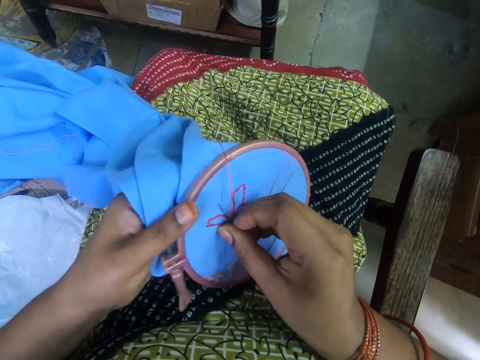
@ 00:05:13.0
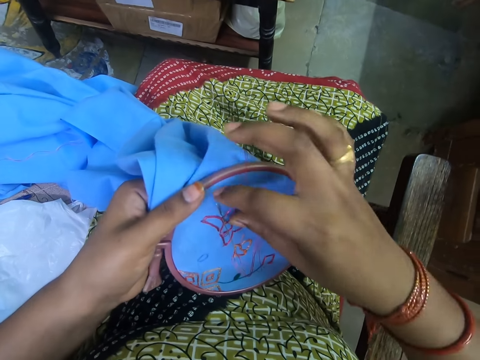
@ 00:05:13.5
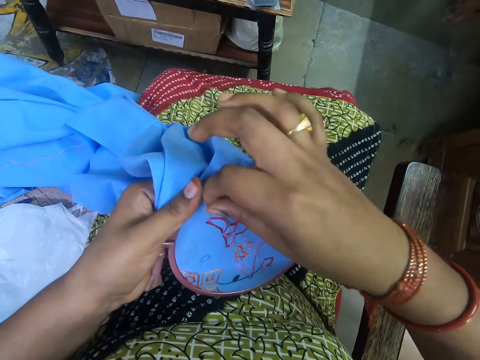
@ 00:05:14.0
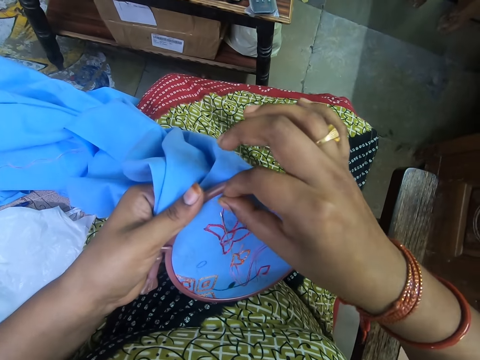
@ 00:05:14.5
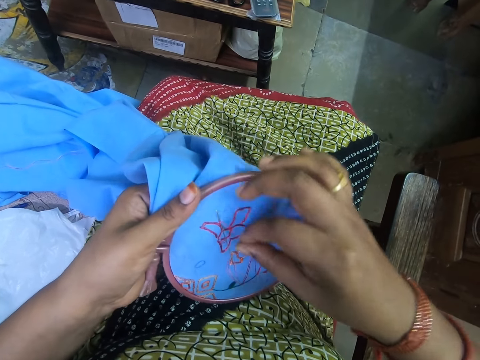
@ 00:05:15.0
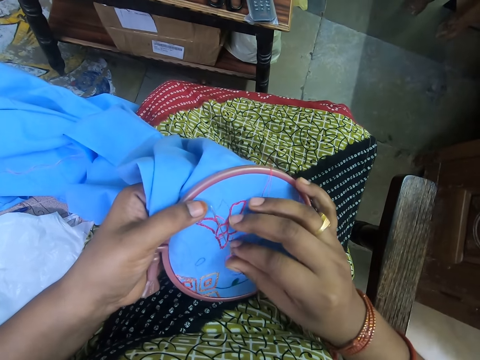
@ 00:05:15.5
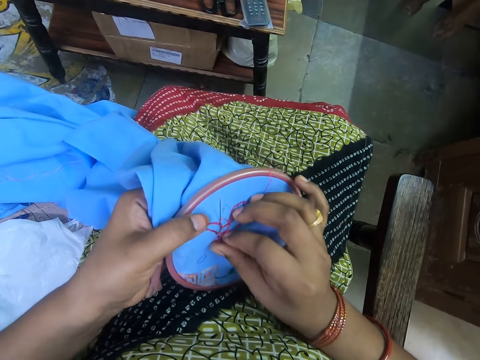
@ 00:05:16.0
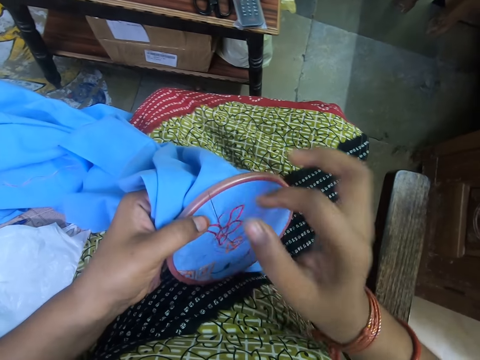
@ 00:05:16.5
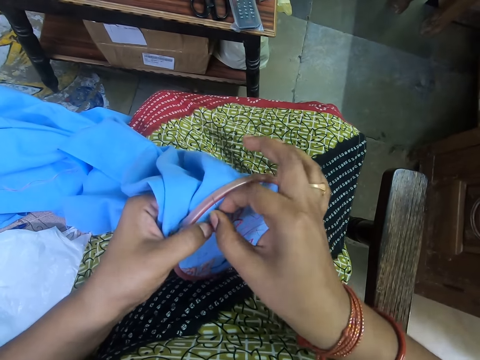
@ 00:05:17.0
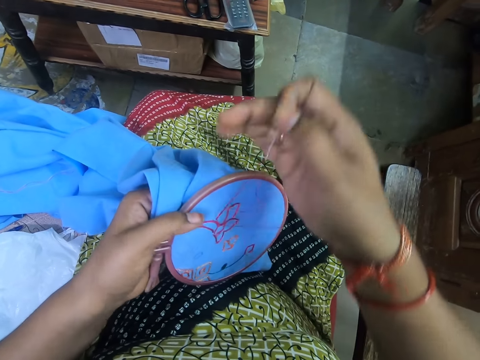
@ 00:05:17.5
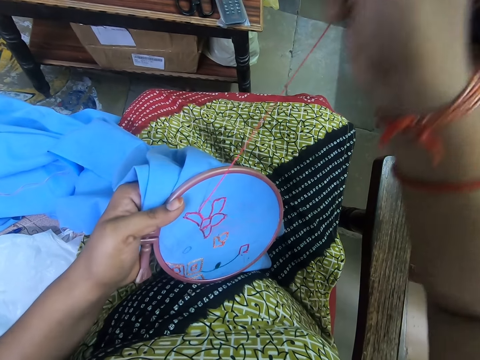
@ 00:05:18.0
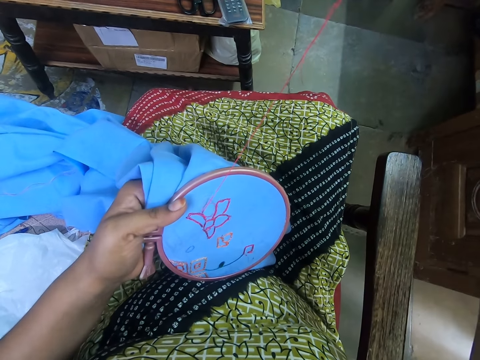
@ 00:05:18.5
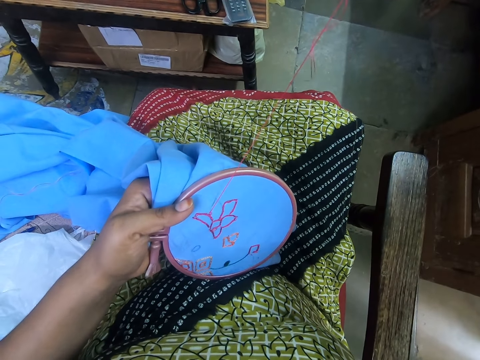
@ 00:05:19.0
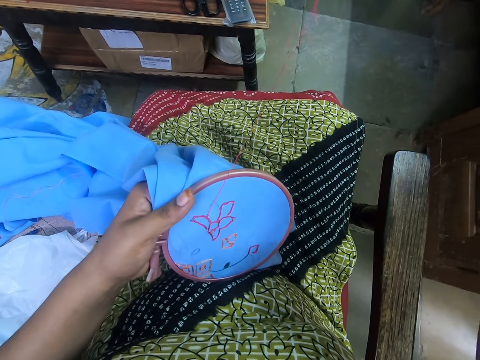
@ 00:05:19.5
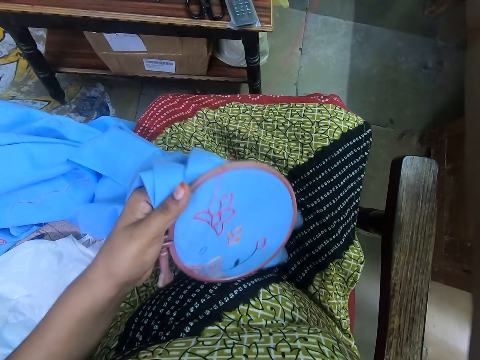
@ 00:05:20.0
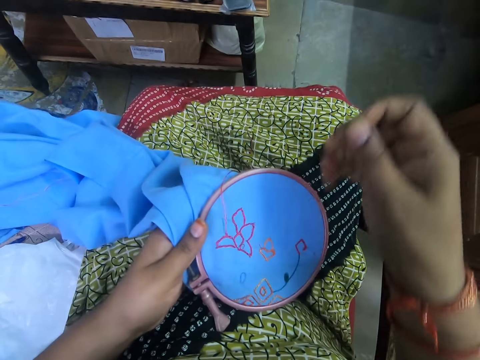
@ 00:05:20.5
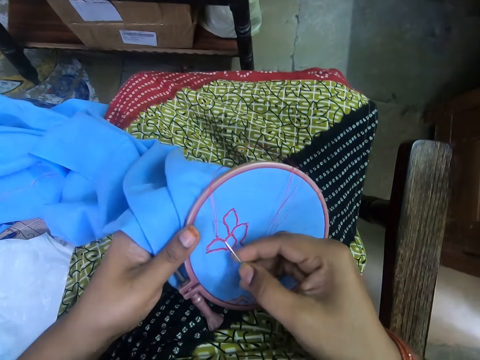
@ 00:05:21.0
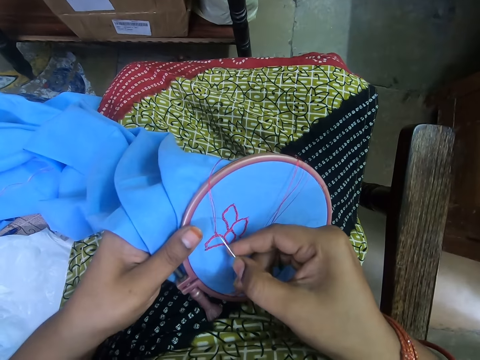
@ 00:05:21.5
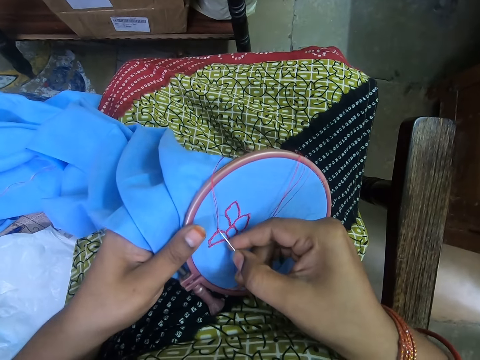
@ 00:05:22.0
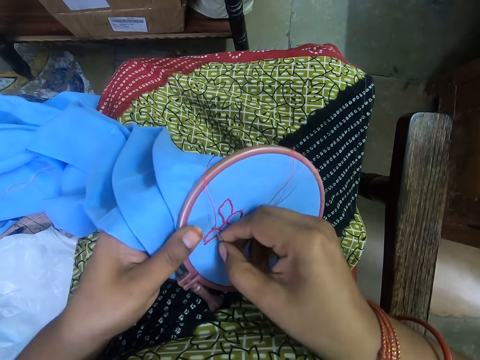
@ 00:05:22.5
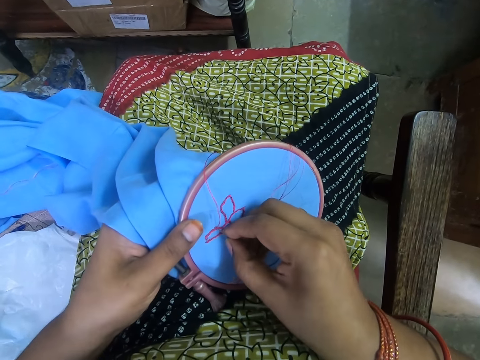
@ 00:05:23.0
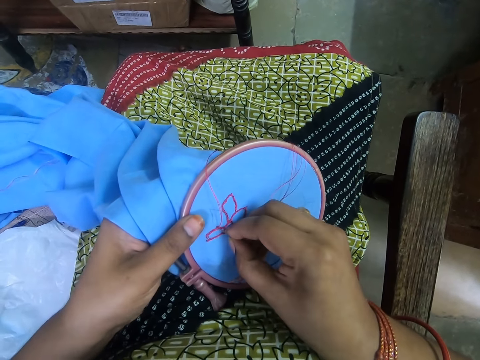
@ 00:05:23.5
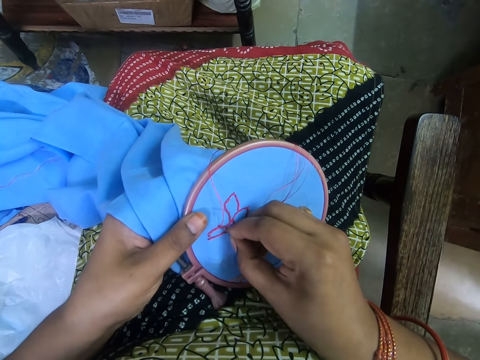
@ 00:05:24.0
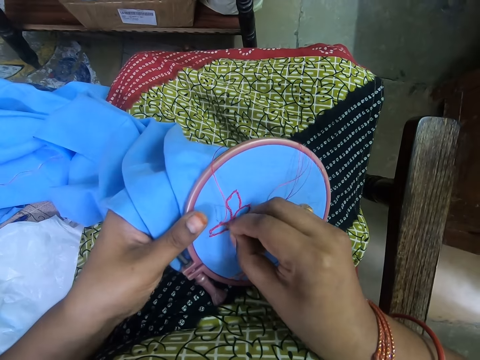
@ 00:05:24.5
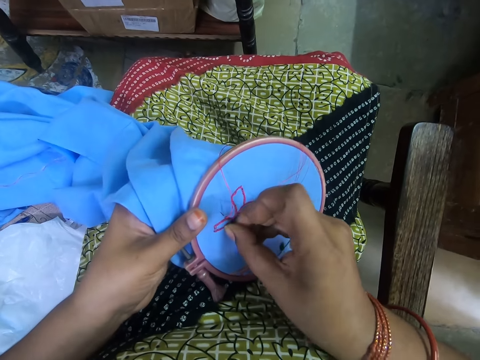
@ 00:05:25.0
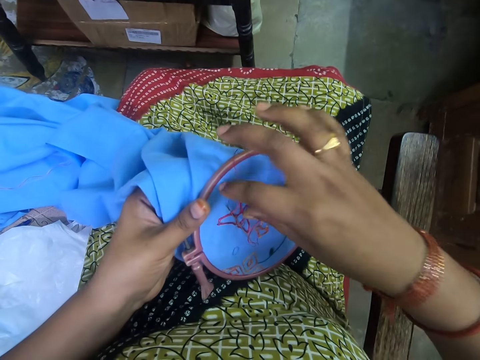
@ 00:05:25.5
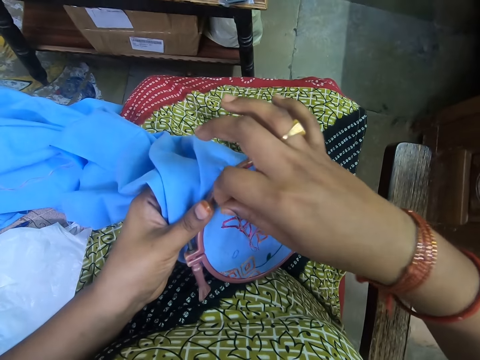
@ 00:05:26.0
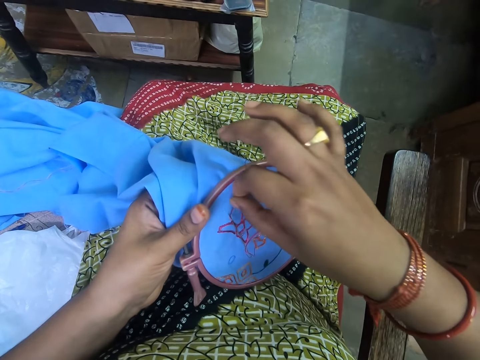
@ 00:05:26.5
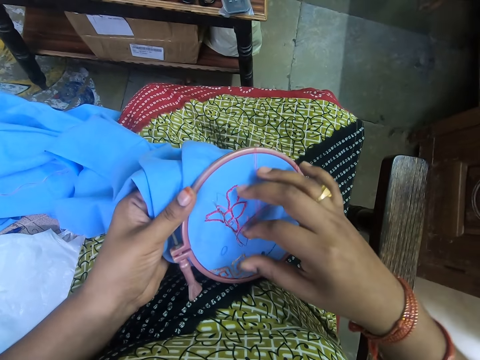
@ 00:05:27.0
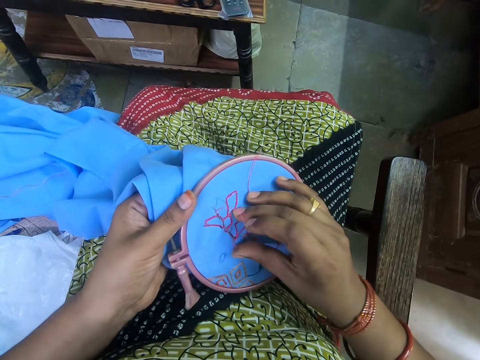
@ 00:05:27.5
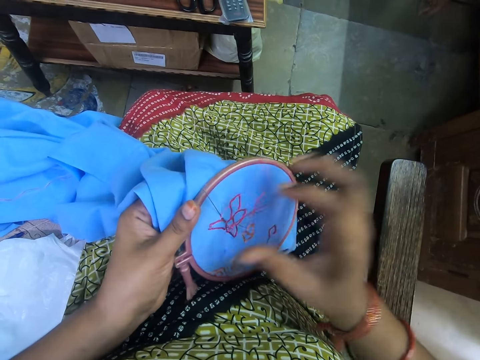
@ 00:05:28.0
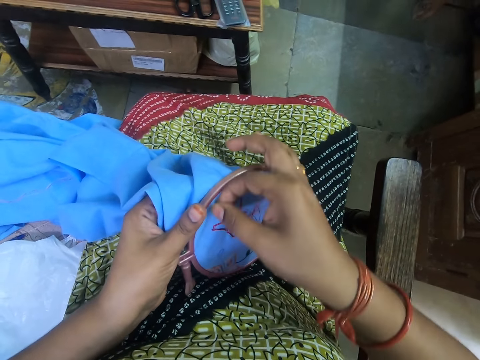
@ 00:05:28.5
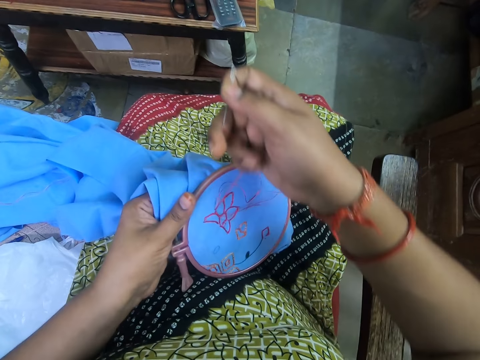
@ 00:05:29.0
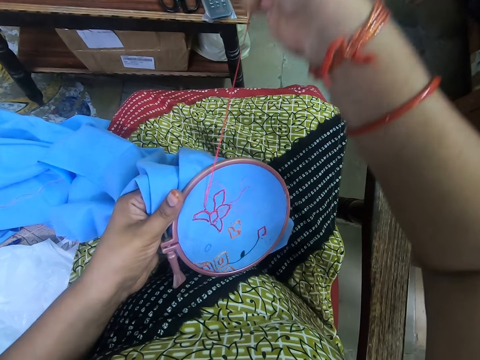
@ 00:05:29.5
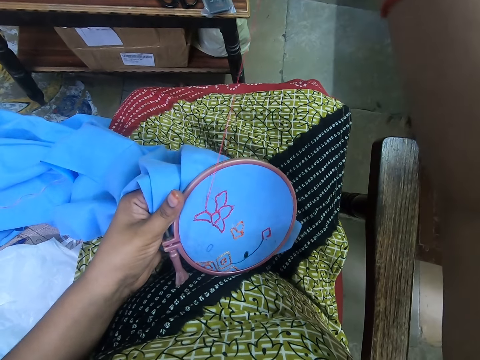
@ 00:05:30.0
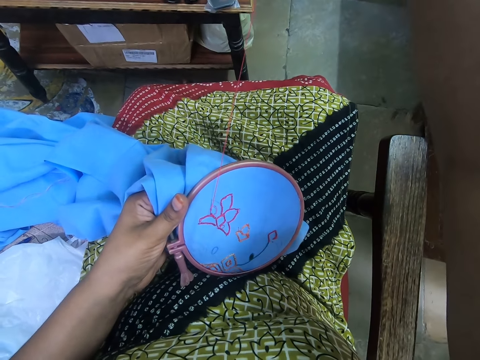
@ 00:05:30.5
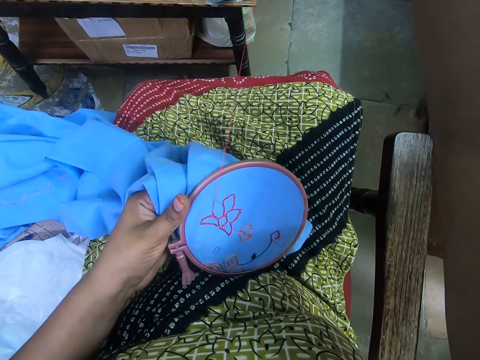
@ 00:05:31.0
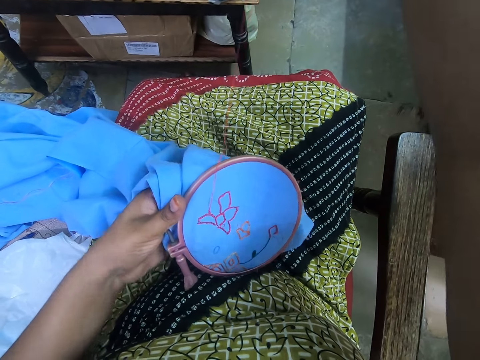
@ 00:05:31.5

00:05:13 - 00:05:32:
The camera wearer holds a yarn. They move the yarn over a needle. They push the needle. They hold the needle. They pull the needle. They put the needle in a cloth. They hold the yarn. They move the yarn over the needle. They push the needle. They hold the needle. They pull the needle.

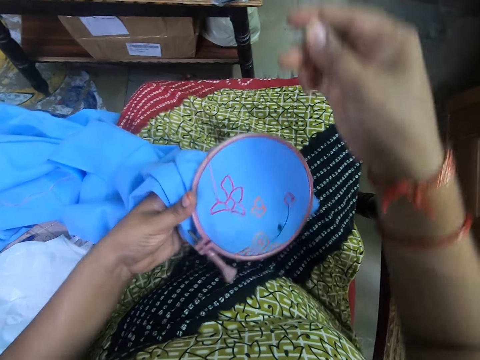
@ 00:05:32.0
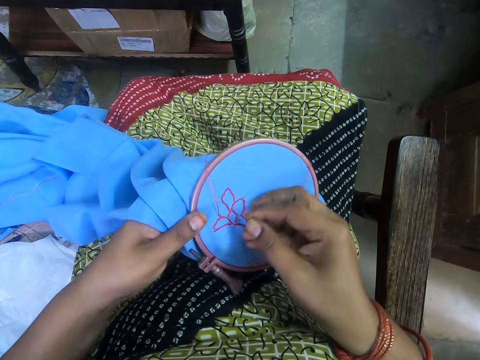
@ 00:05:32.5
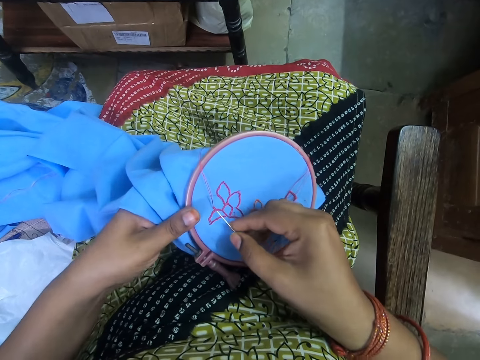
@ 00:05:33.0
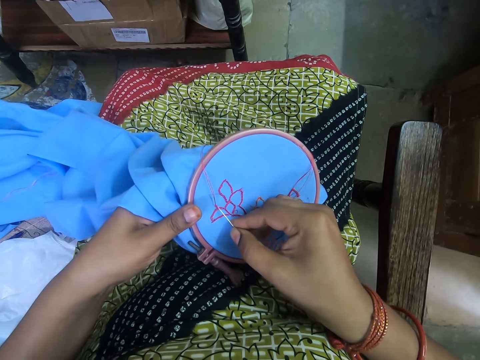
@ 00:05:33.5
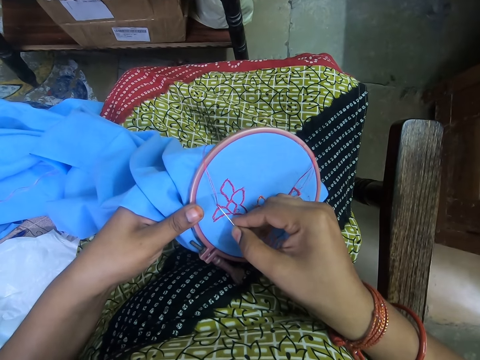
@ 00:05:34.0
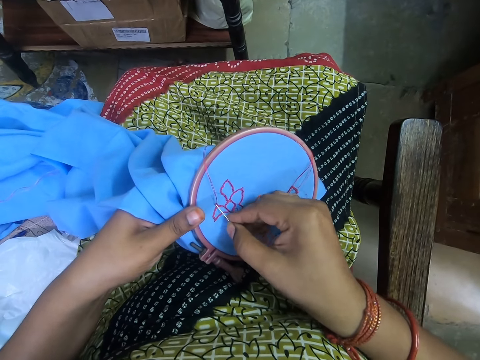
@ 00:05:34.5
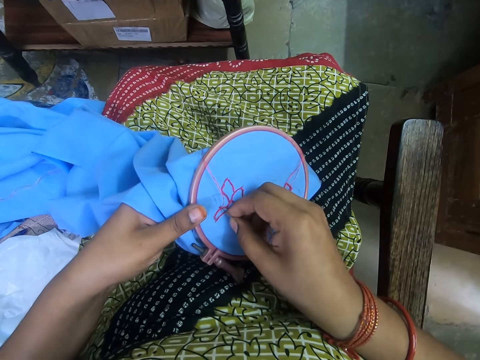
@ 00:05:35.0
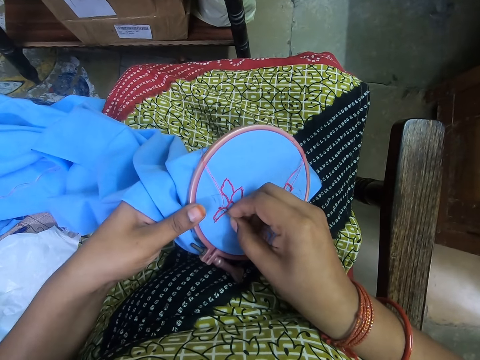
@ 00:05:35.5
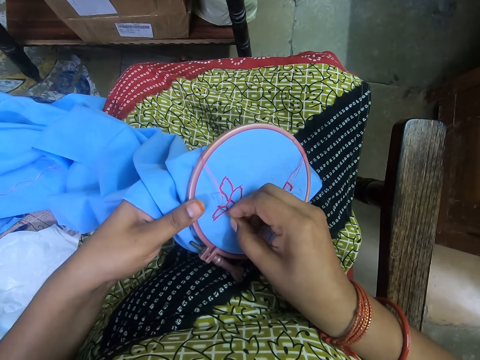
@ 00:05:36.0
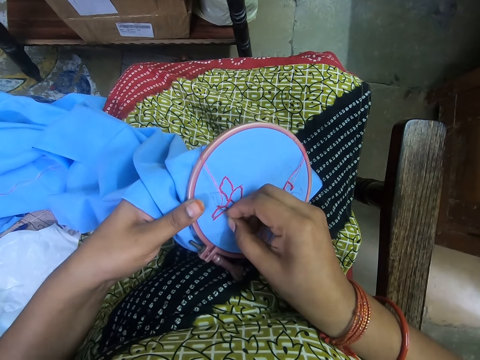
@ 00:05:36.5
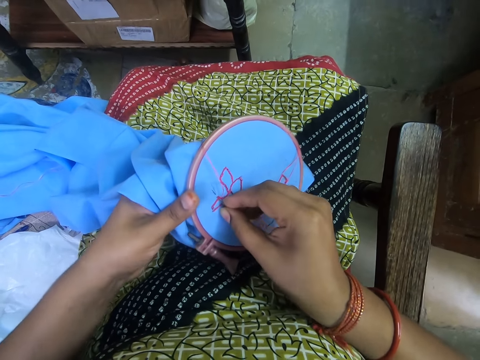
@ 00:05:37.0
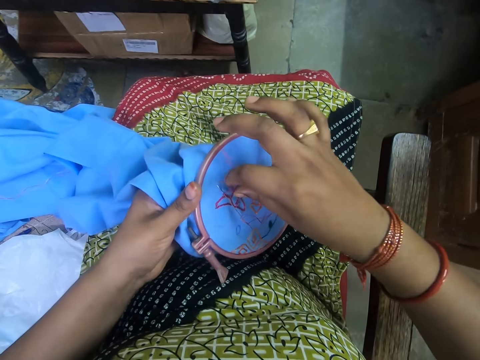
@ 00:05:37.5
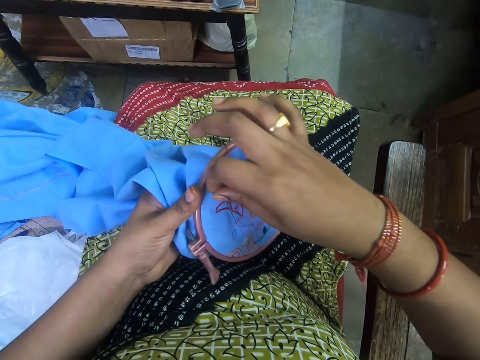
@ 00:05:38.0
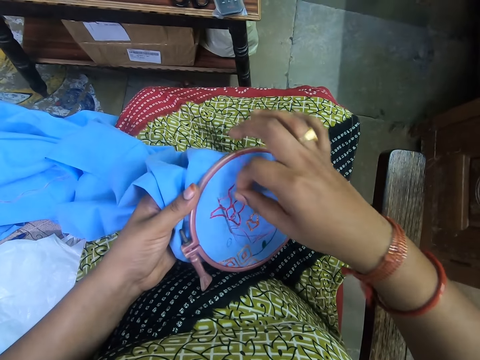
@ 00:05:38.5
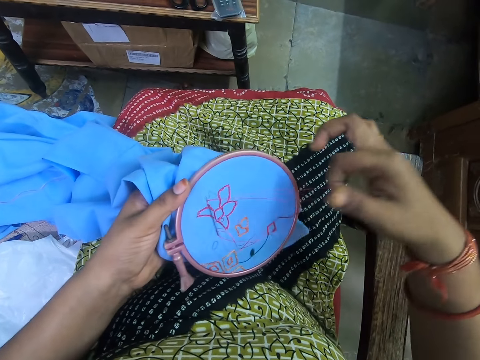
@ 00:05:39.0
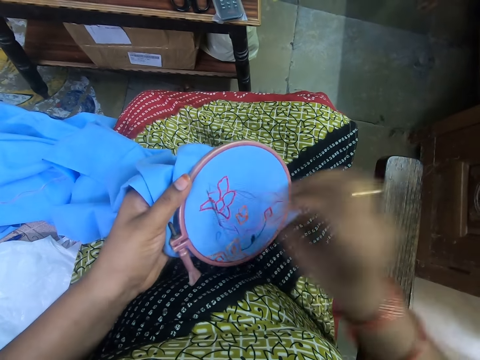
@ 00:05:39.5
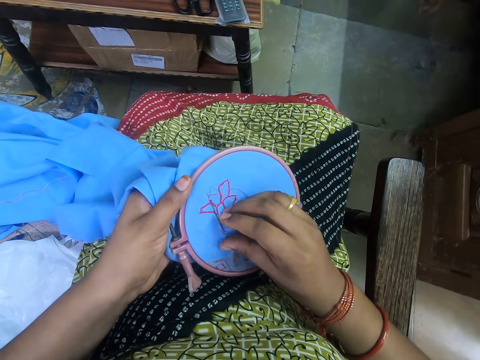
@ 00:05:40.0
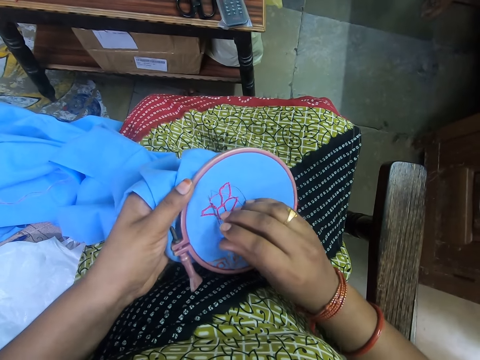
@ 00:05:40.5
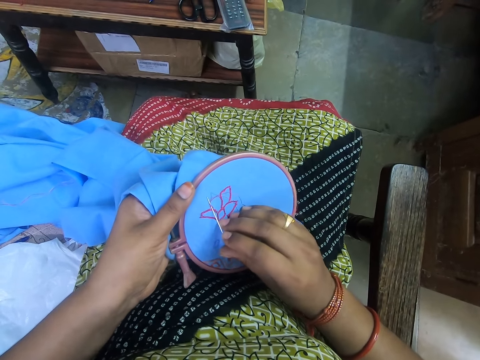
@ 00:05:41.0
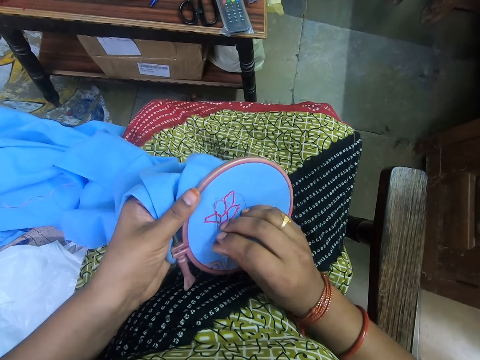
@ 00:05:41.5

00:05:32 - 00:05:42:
The camera wearer puts a needle in a cloth. They hold a yarn, move the yarn over the needle, and push the needle.
